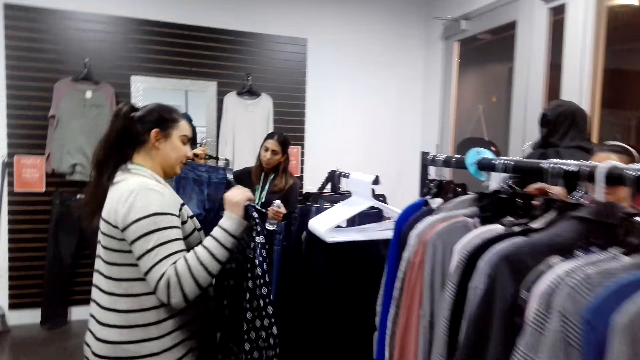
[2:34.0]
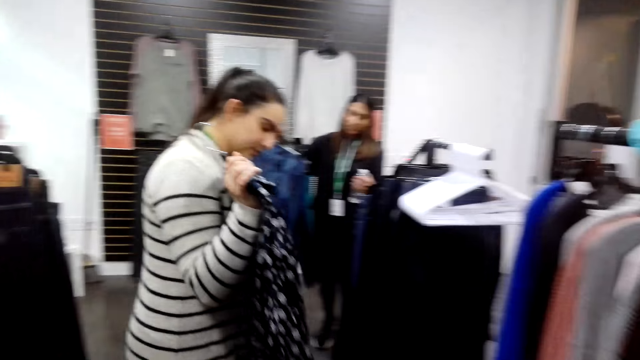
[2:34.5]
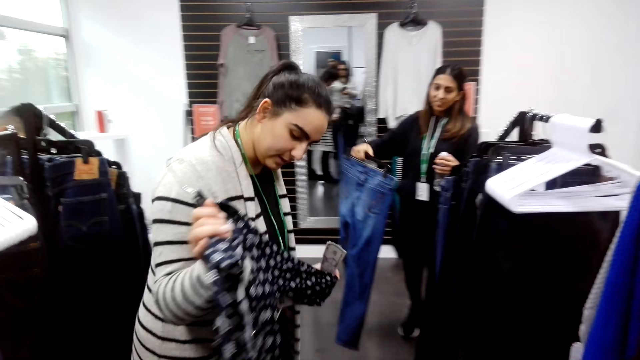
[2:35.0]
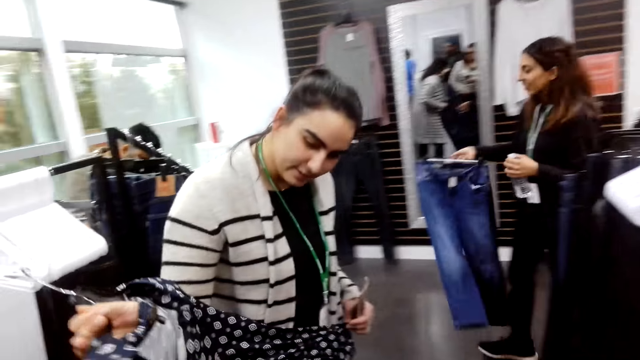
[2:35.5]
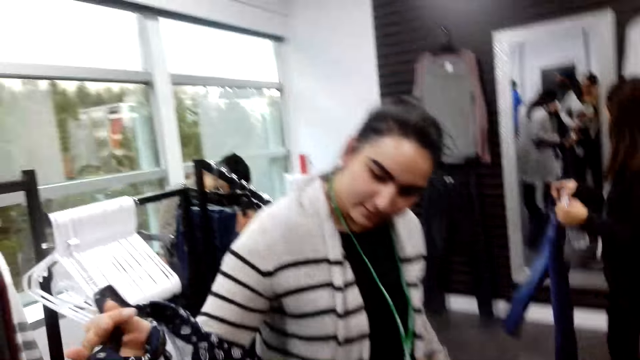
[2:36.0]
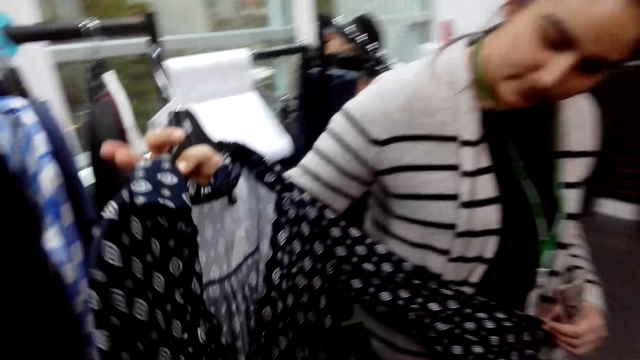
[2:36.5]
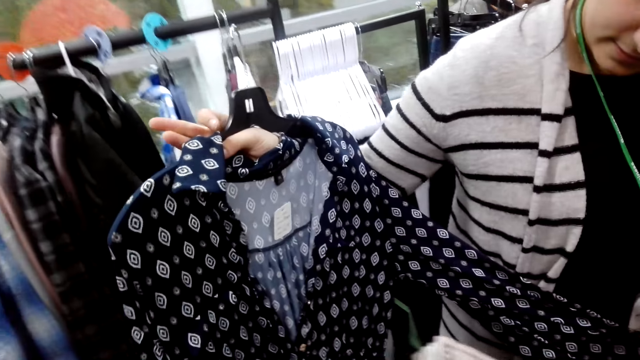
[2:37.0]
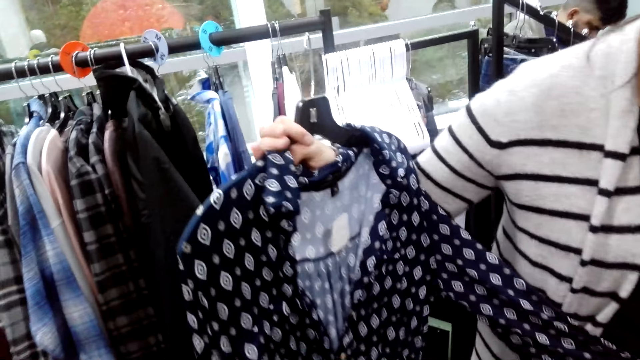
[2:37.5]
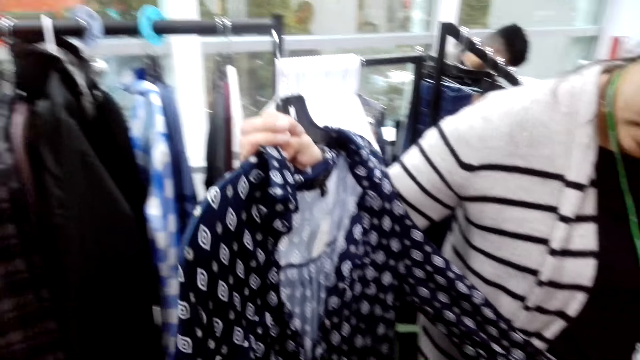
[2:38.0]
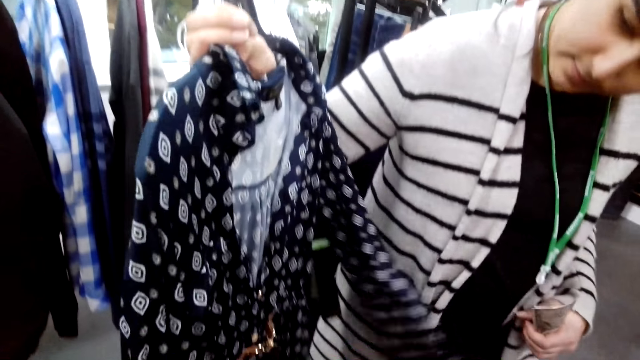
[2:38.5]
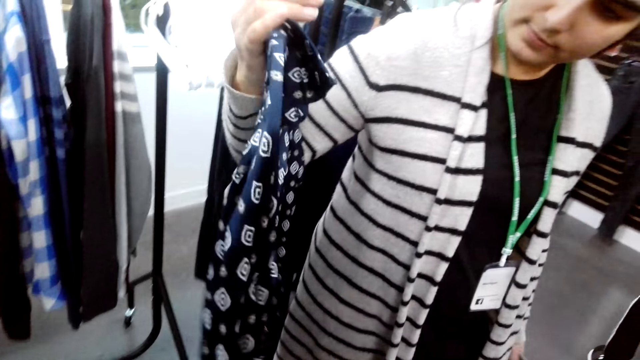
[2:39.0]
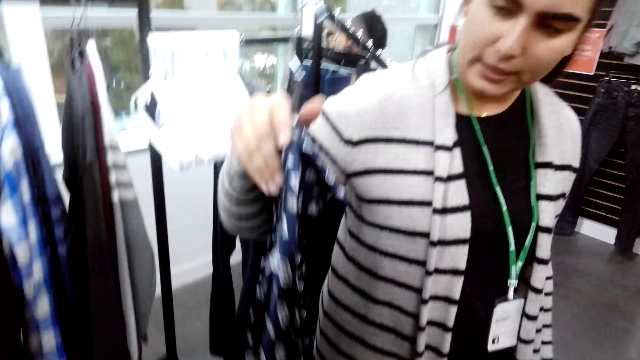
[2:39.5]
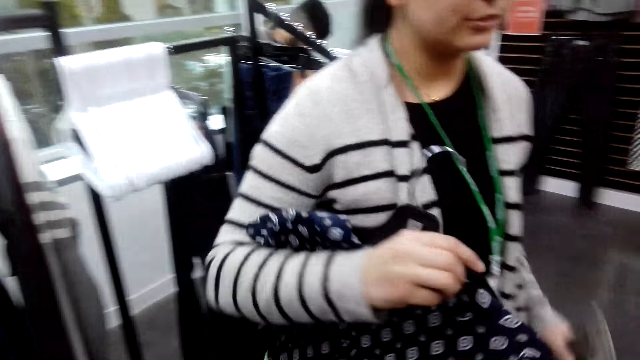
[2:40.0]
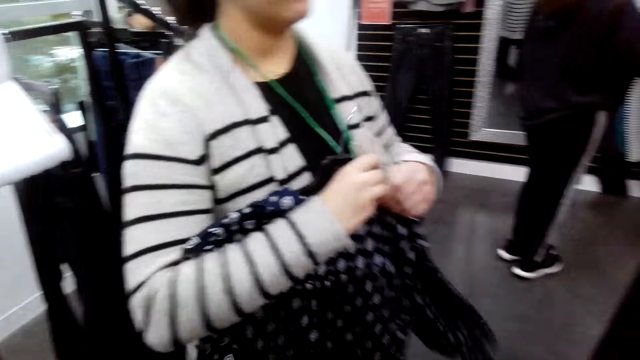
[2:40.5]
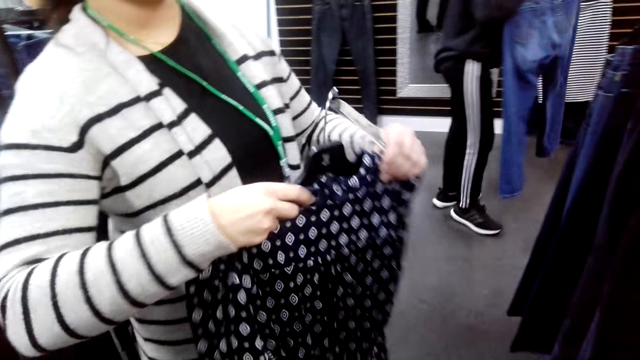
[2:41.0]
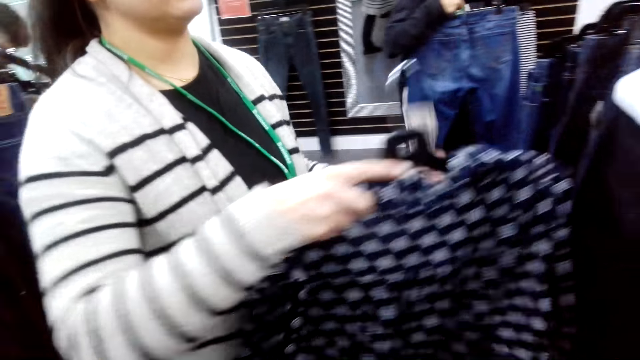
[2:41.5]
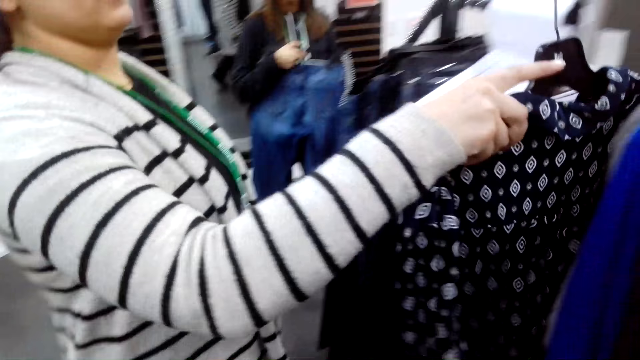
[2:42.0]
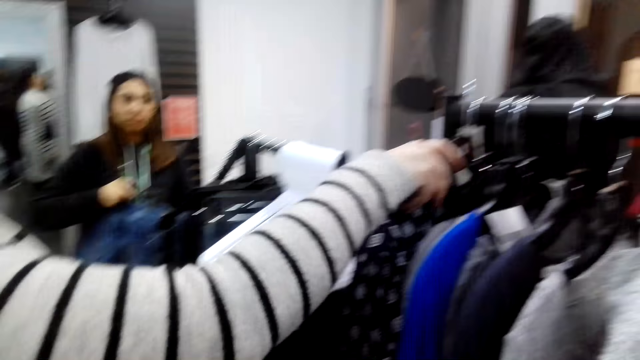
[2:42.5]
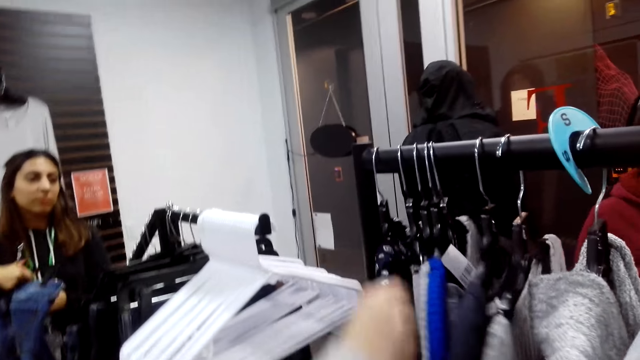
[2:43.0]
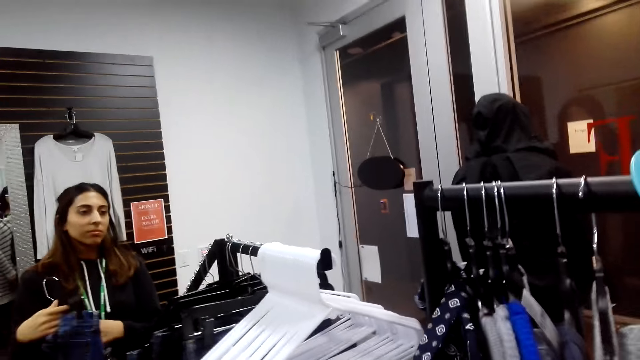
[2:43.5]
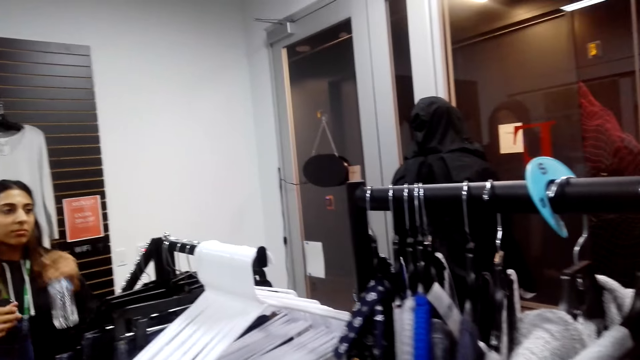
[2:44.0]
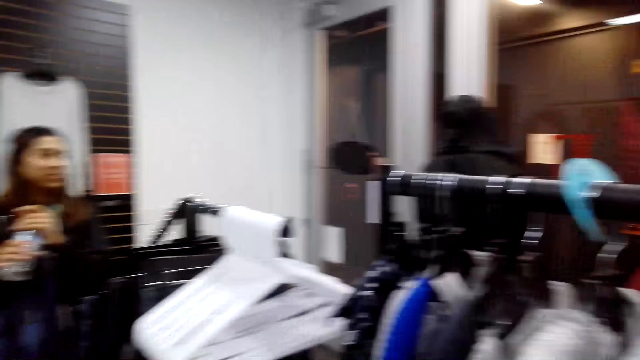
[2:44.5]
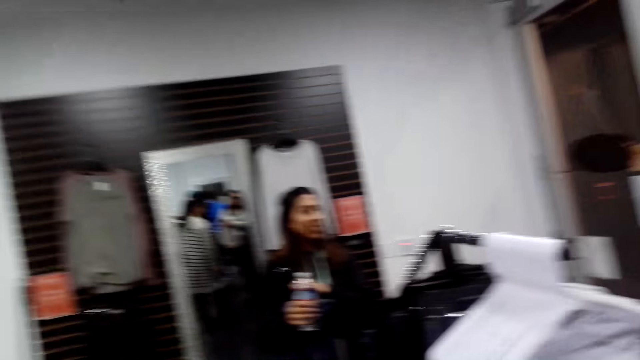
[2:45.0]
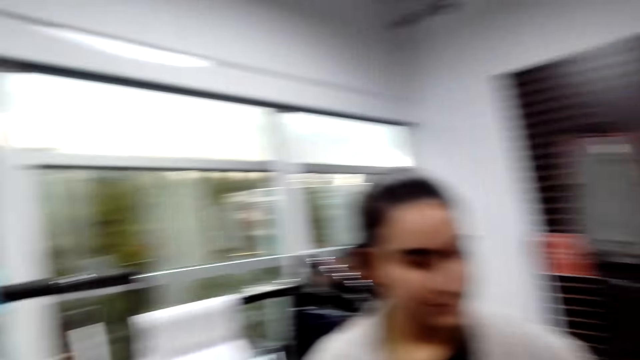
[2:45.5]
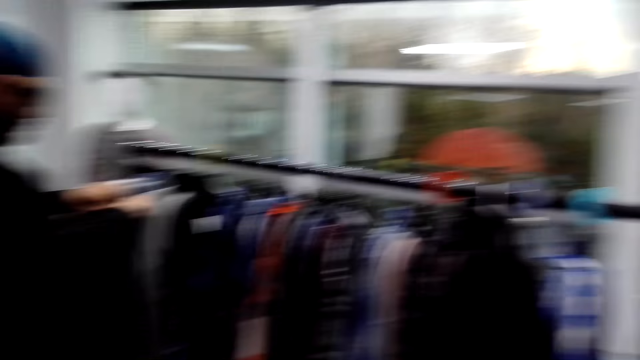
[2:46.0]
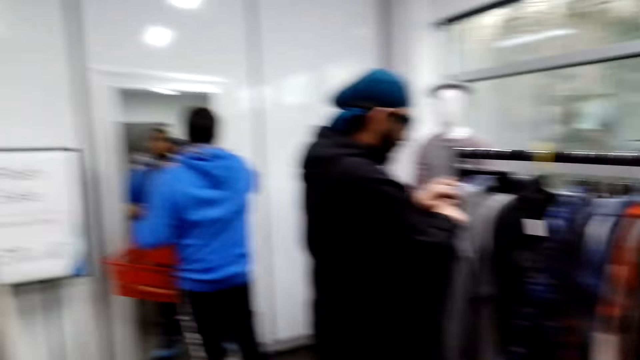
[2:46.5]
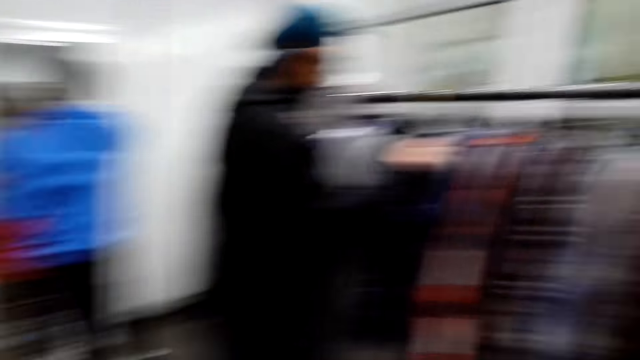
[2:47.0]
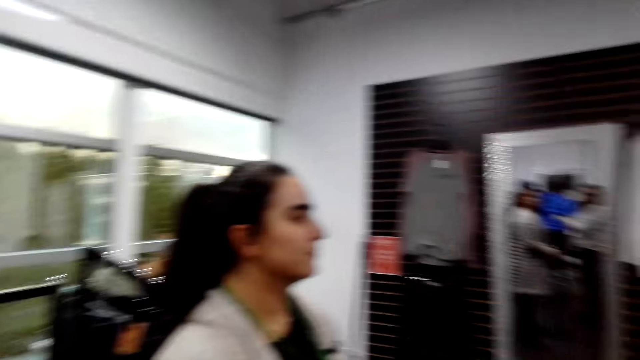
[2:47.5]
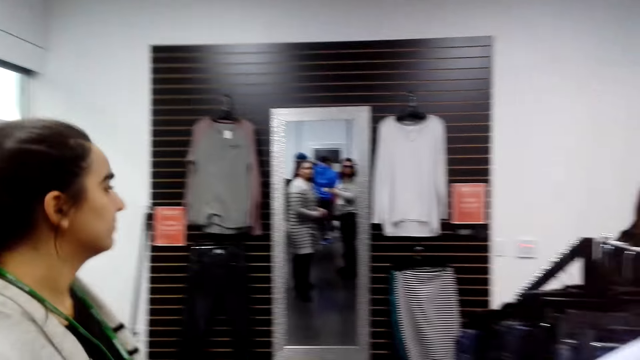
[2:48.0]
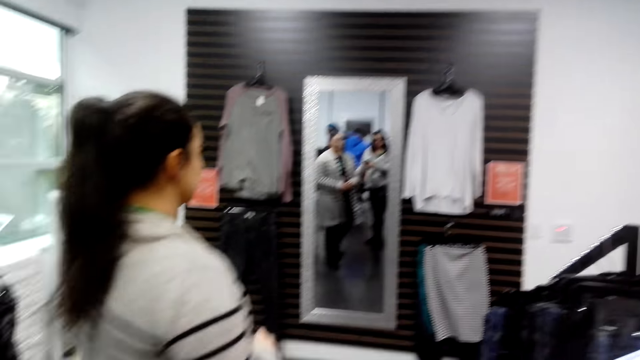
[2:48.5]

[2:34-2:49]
A woman picks up a cloth. The woman holds the cloth. The woman returns the cloth to the hanger on the cloth rack. The camera wearer interacts with the woman.

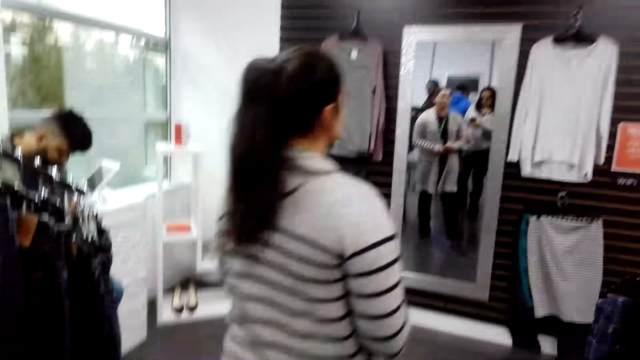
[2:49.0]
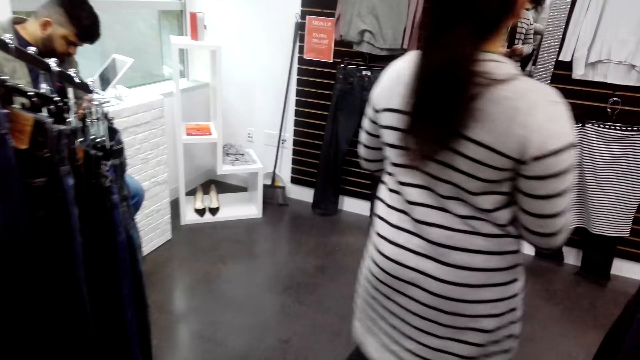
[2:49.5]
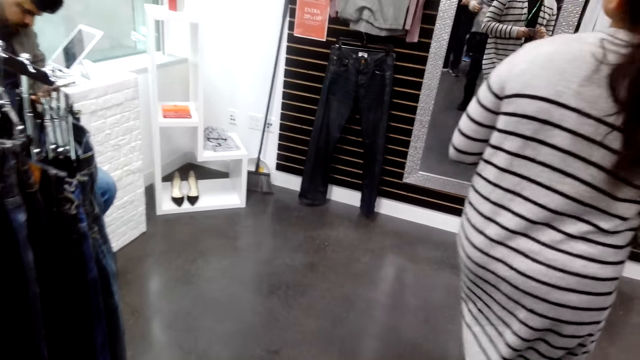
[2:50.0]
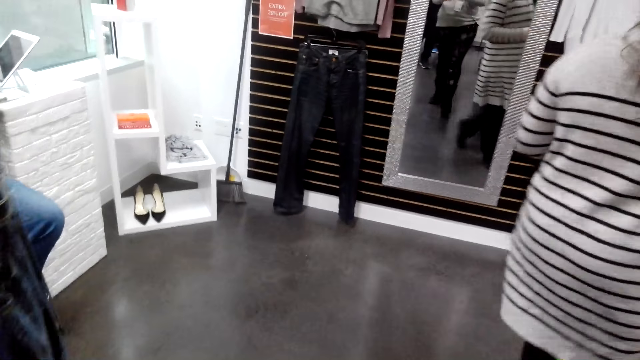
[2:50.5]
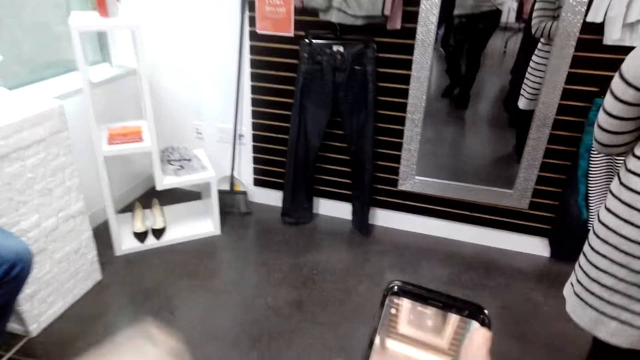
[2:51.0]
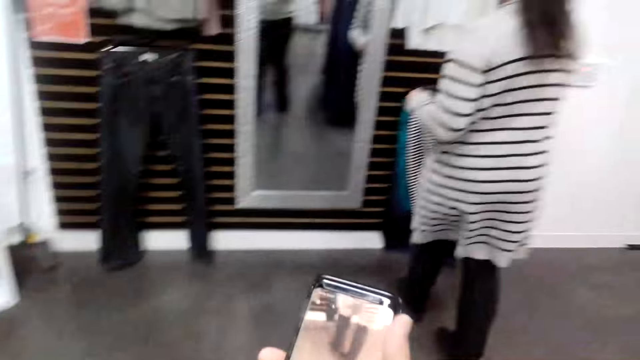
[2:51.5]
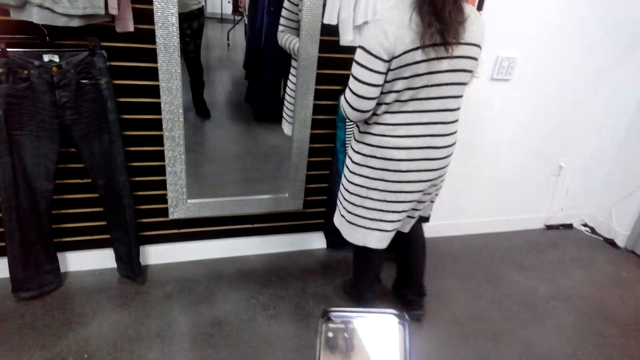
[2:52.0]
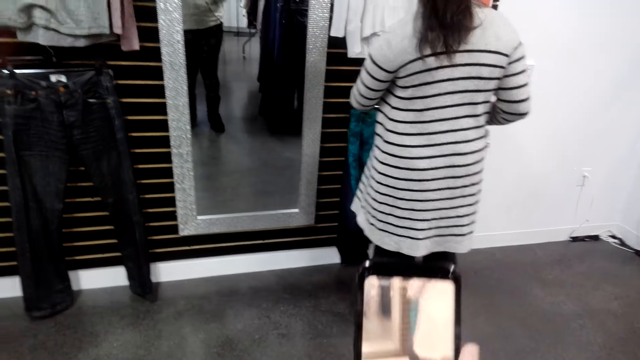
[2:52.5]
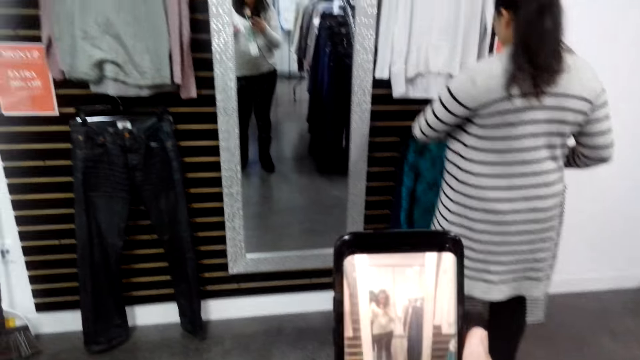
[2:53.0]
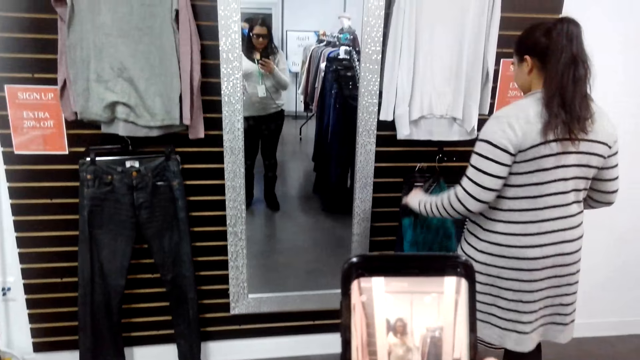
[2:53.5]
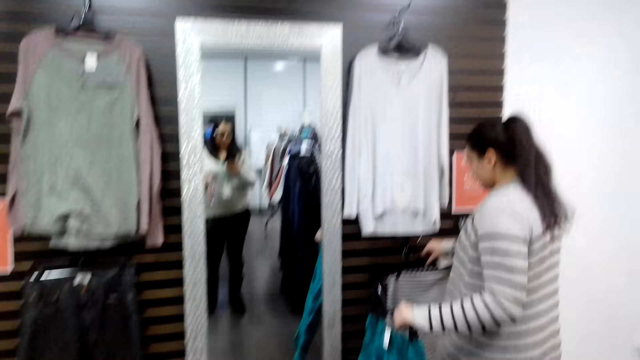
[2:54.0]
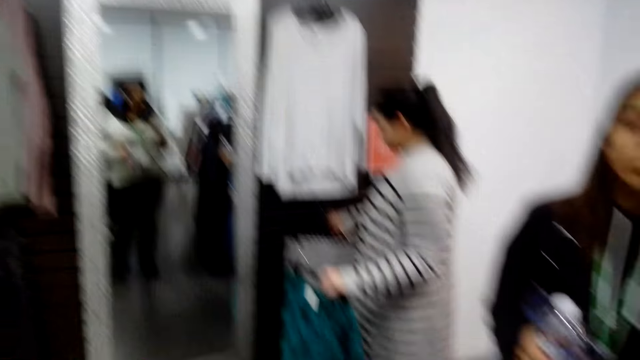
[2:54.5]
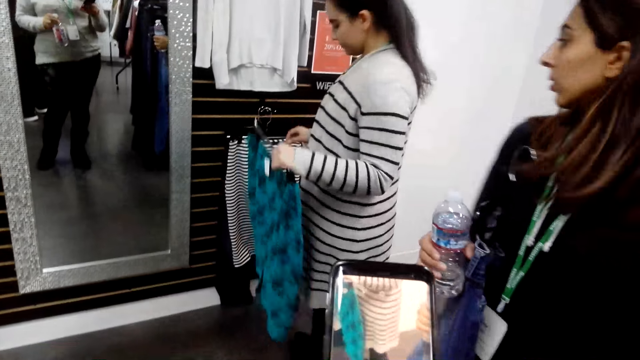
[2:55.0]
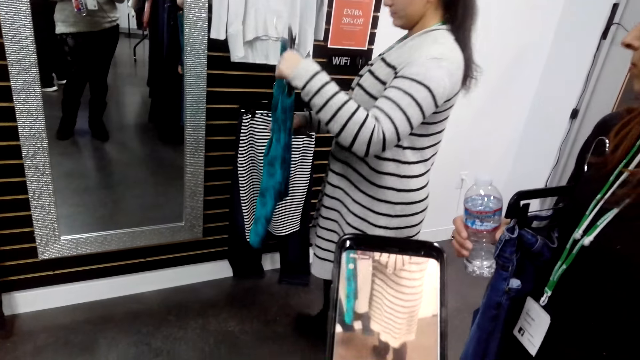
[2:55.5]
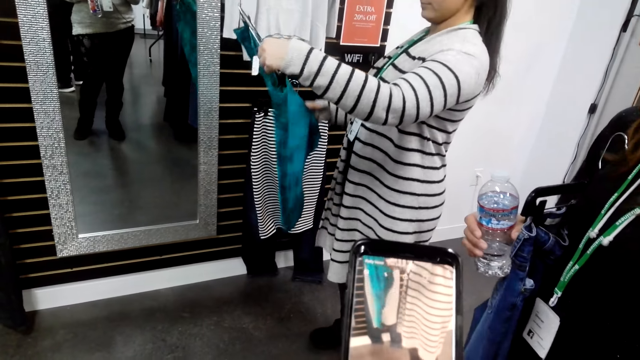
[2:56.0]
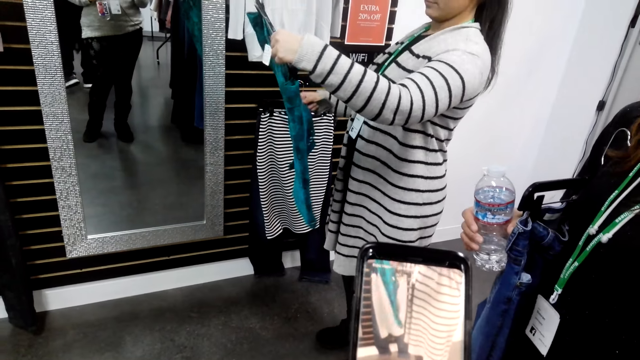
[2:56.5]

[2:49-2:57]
A woman walks in the cloth shop. The camera wearer operates the phone.
